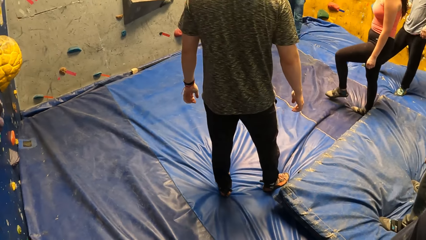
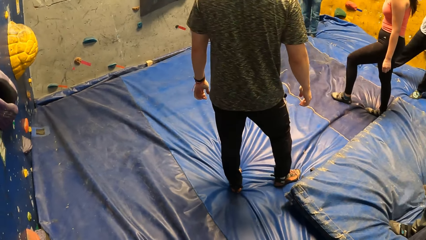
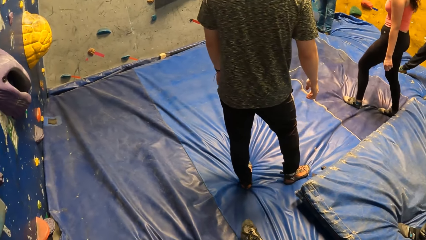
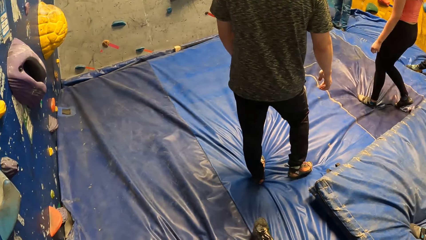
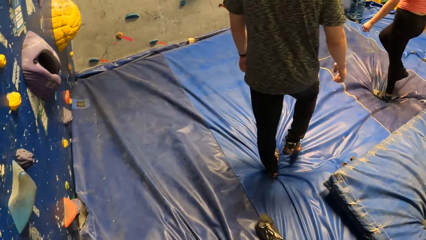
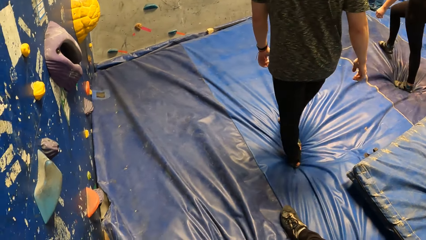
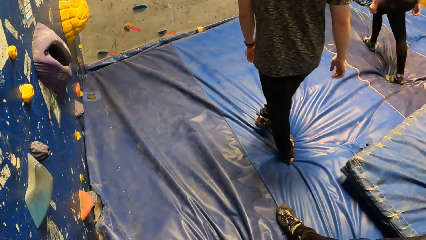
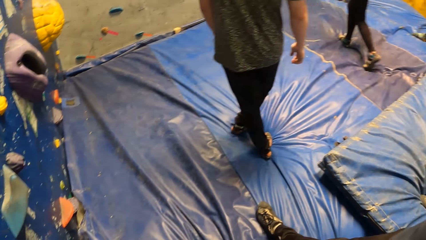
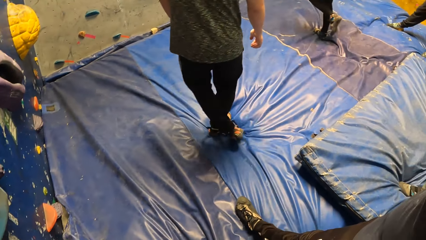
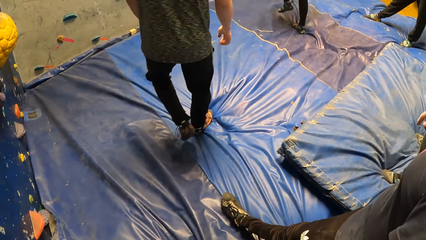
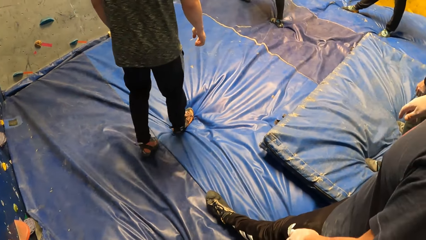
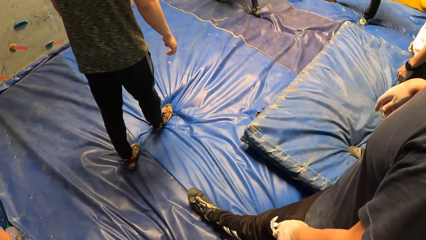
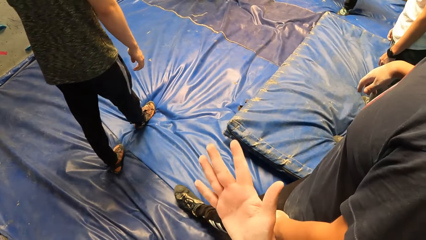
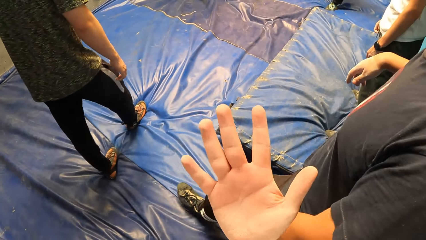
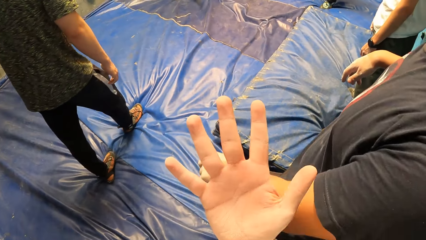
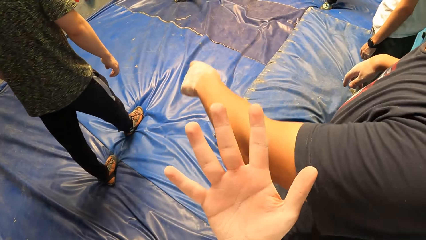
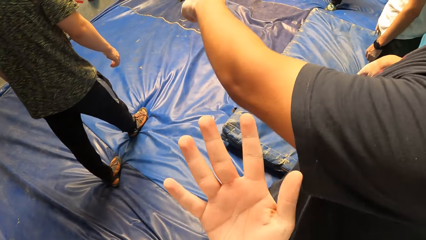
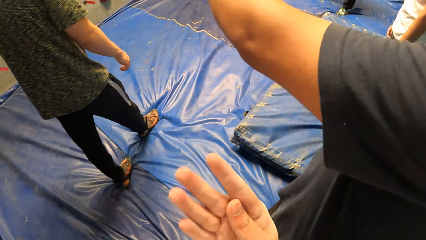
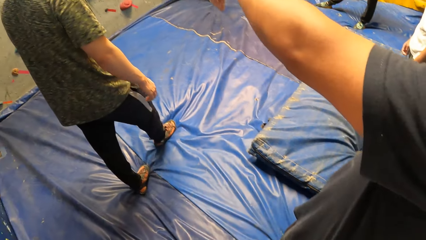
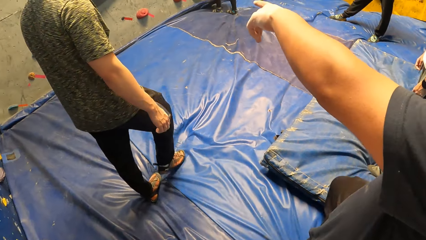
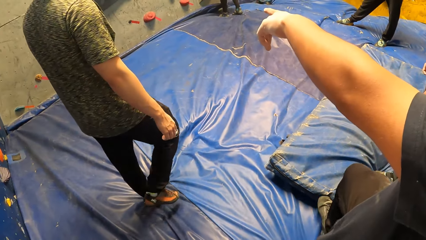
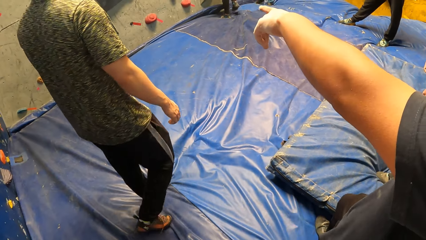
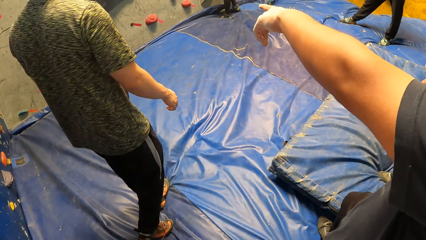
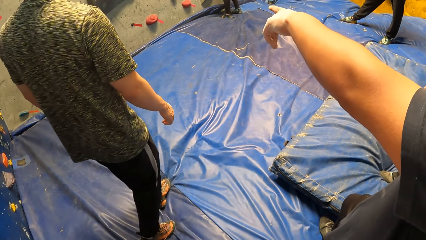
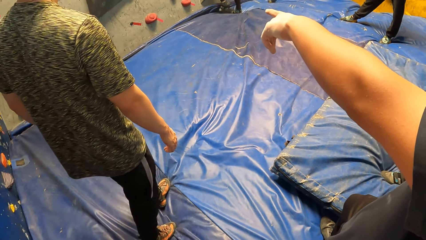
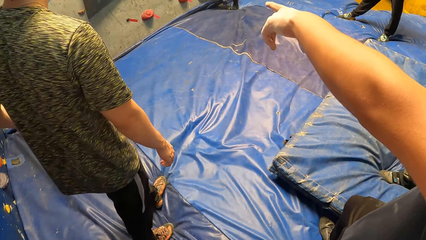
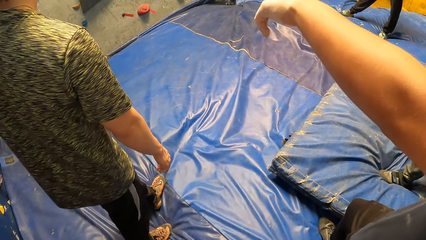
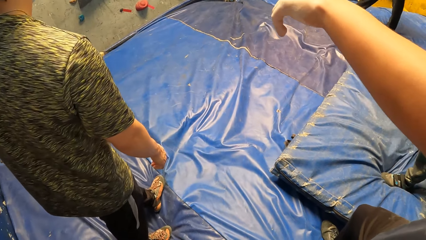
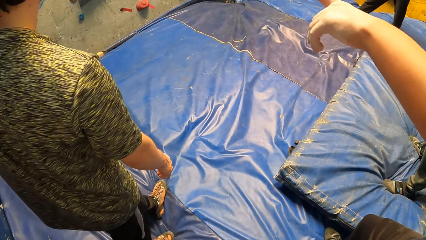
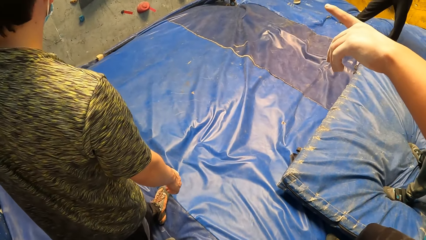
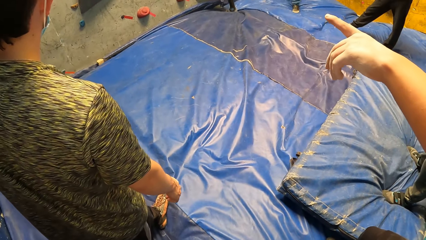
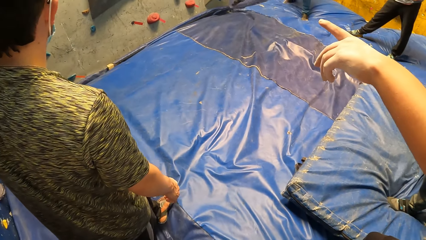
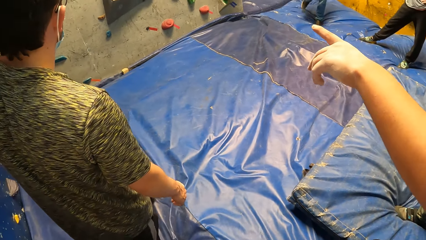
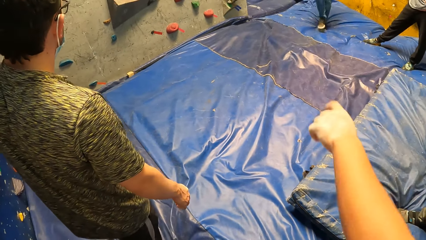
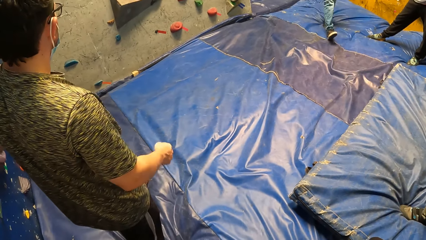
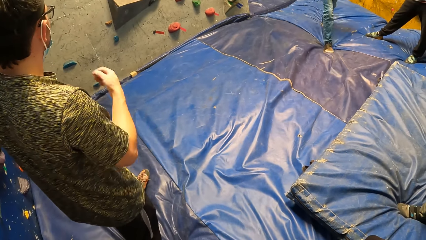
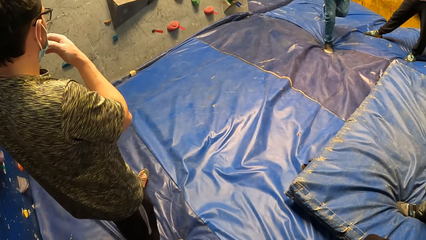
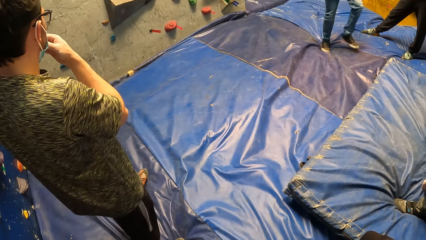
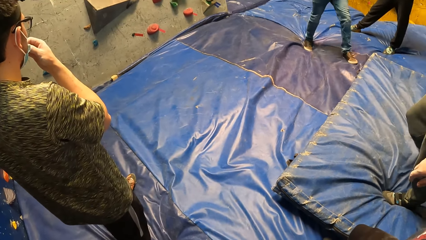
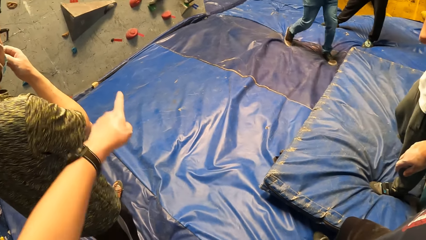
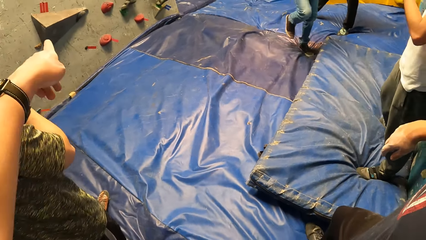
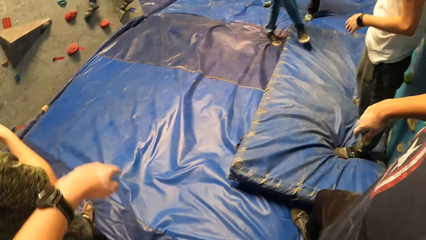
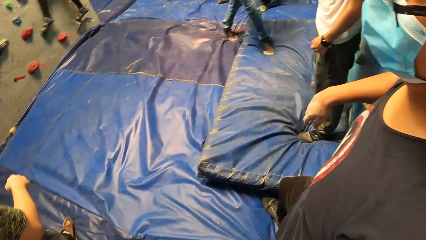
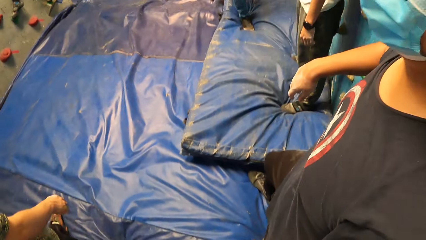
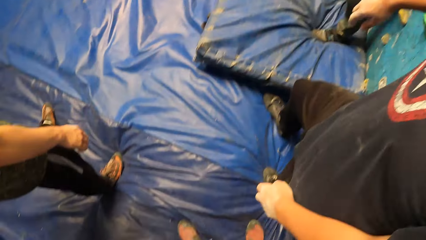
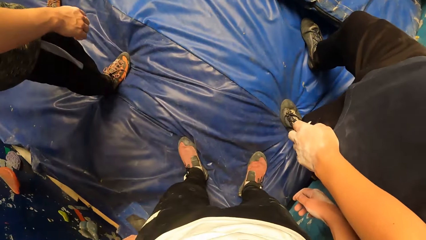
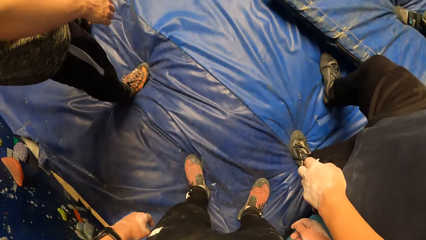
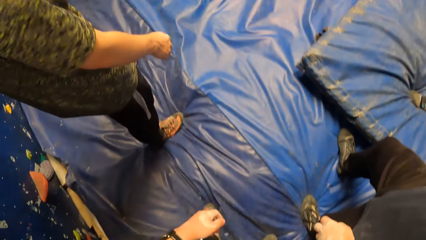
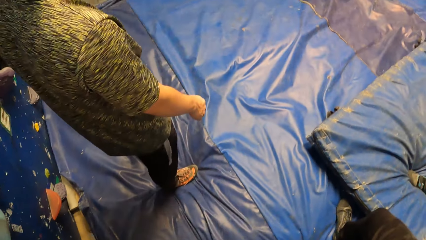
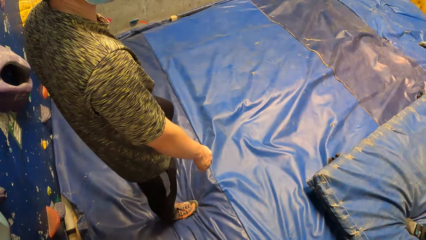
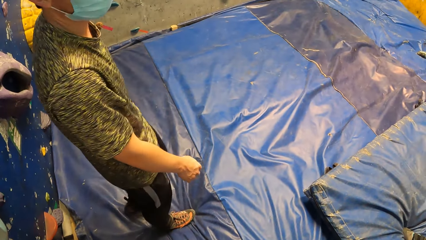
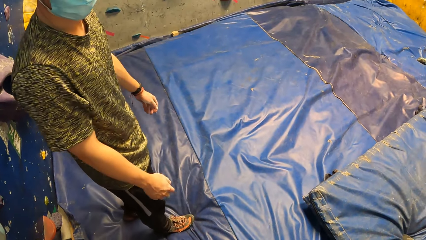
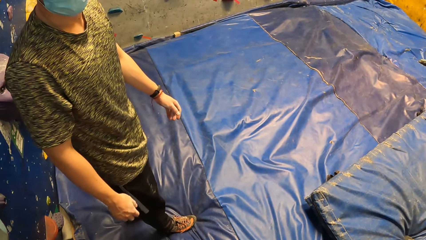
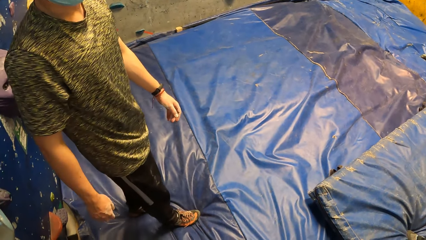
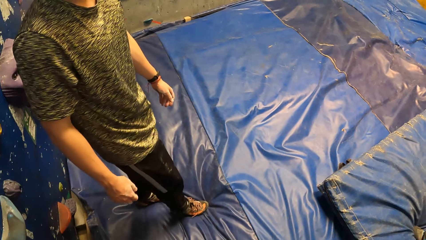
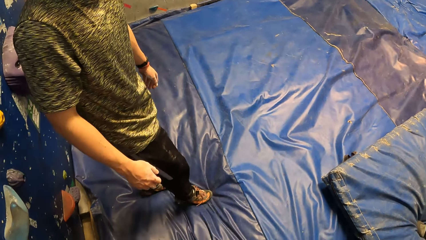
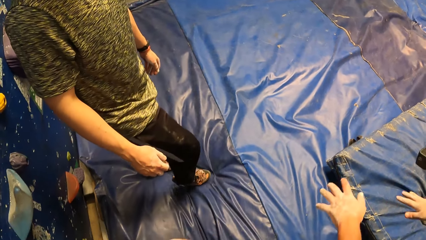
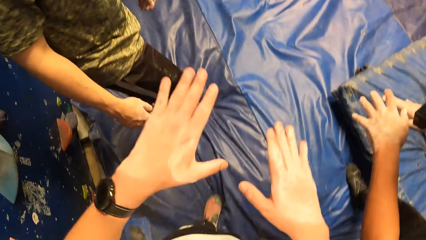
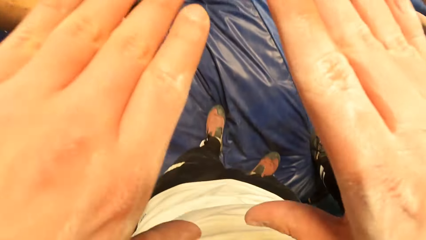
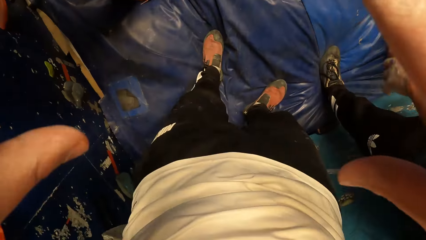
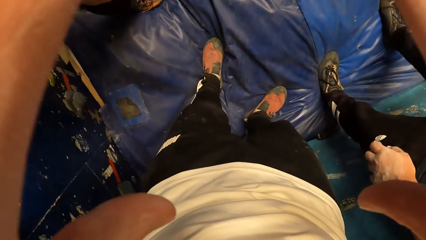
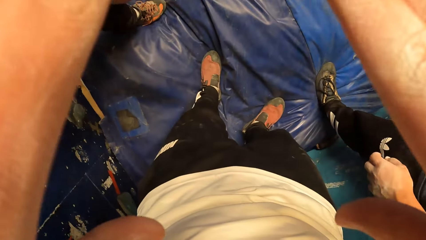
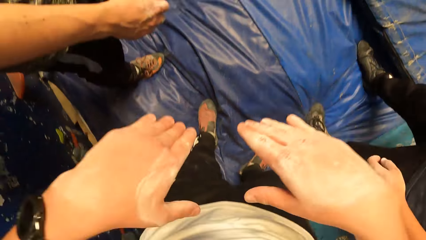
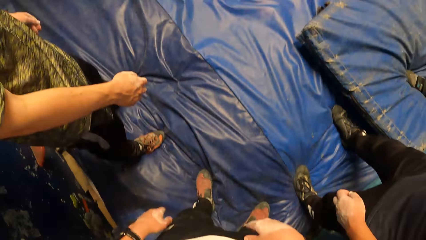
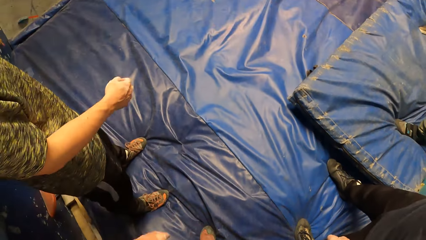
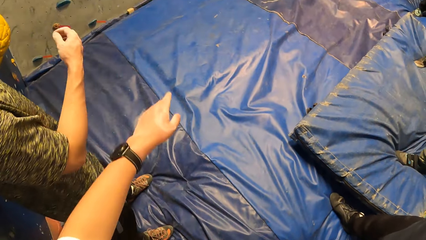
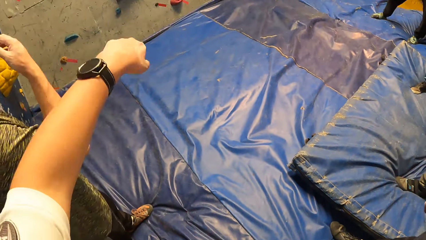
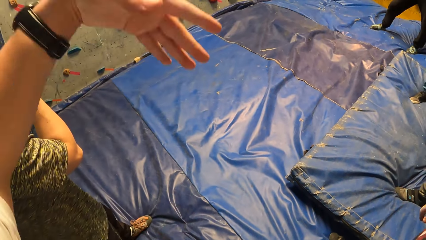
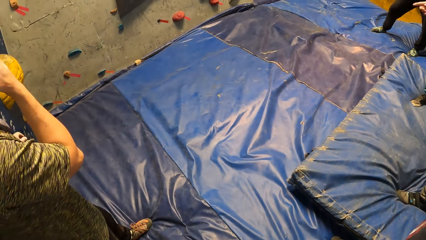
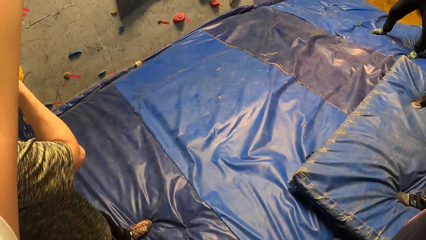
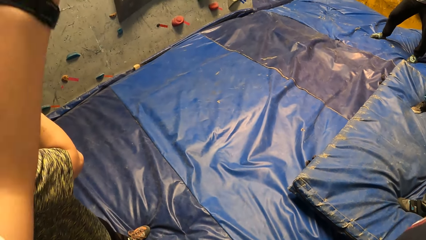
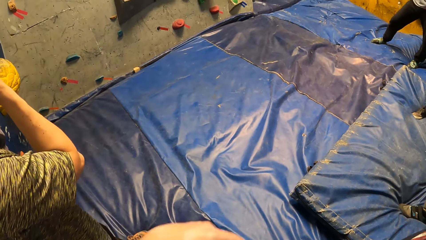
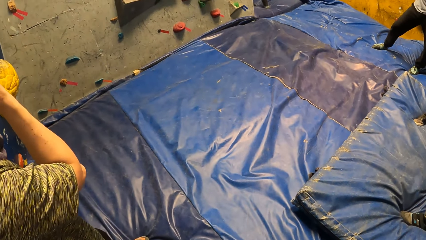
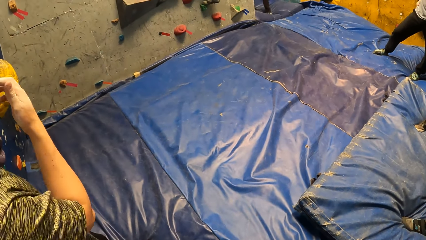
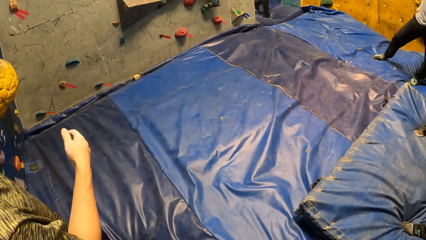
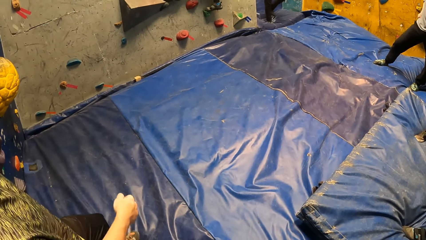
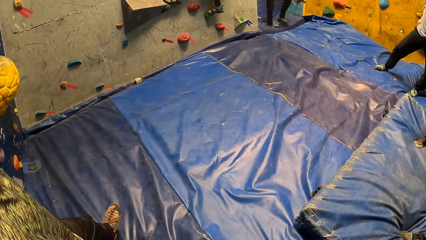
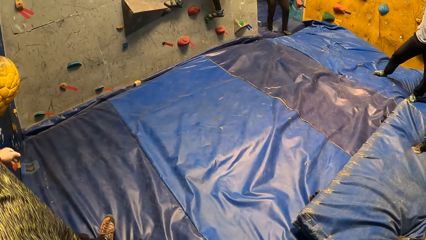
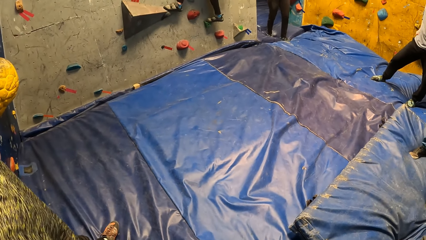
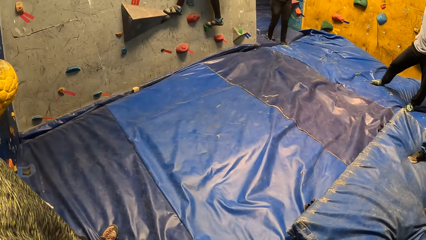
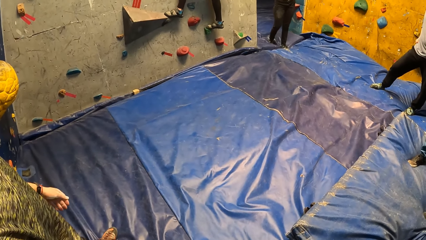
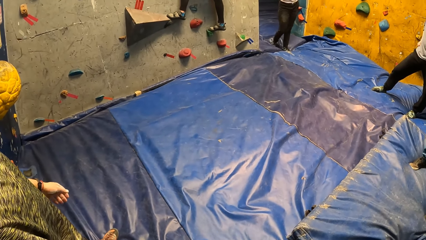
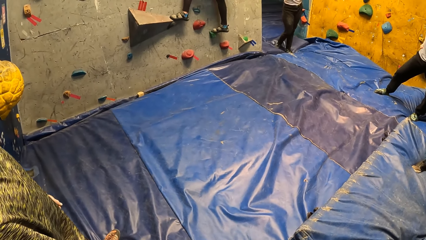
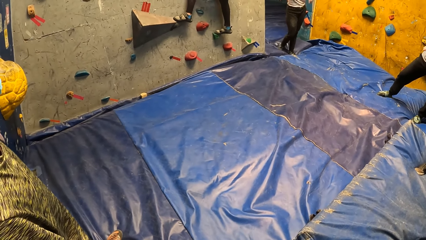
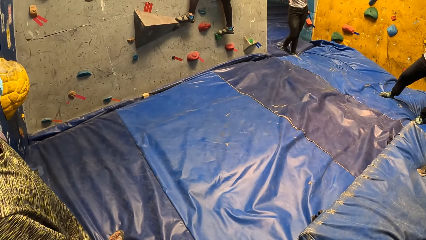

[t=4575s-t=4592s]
The camera wearer stares at the hand. The man points his left hand to the wall. The woman climbs the wall with both hands. The camera wearer points his left hand to the wall. He converses with a man. He touches his face with both hands. He raises both hands. He wipes his face with his left arm.
